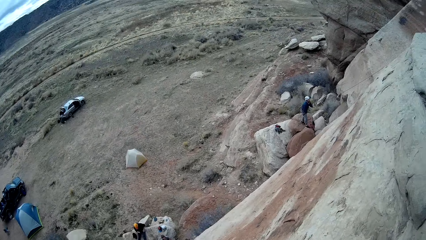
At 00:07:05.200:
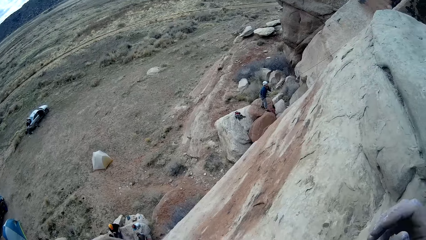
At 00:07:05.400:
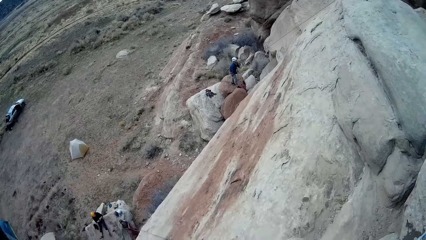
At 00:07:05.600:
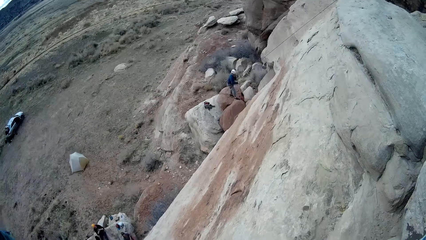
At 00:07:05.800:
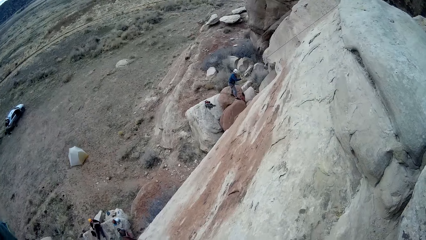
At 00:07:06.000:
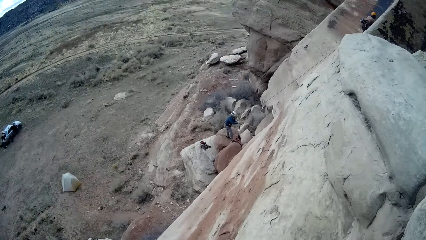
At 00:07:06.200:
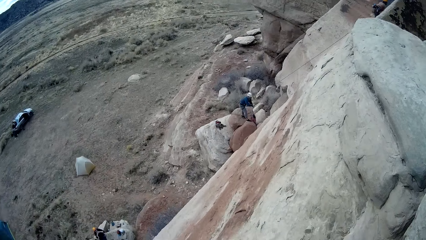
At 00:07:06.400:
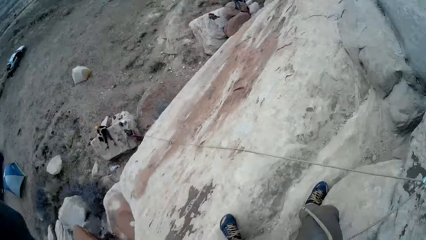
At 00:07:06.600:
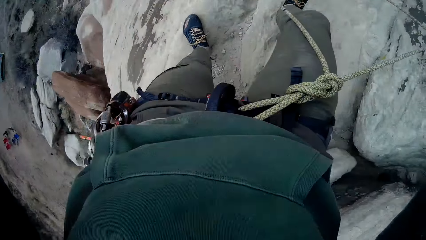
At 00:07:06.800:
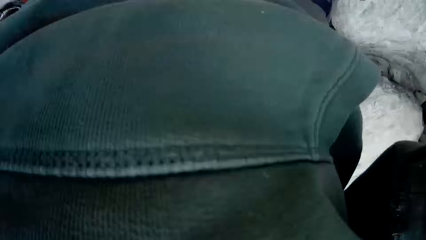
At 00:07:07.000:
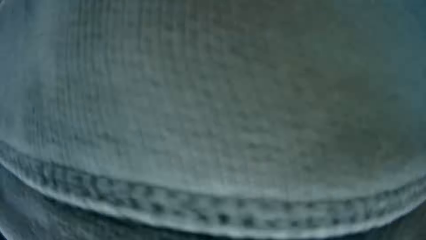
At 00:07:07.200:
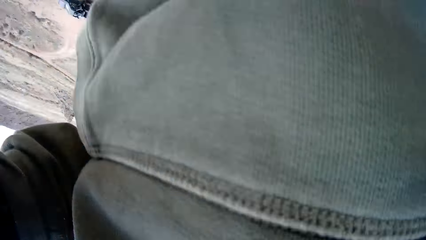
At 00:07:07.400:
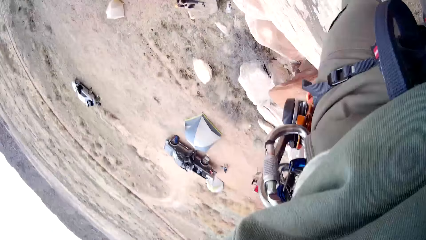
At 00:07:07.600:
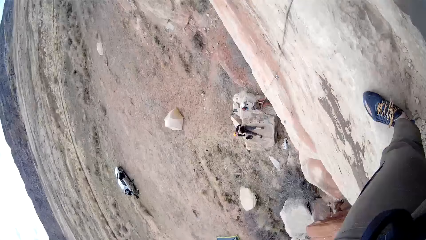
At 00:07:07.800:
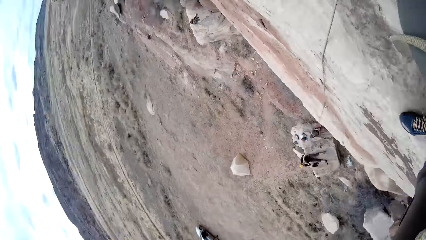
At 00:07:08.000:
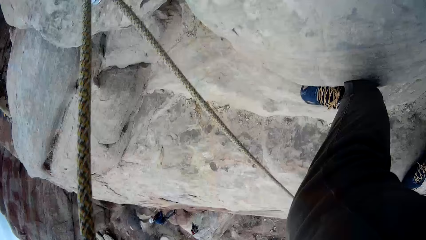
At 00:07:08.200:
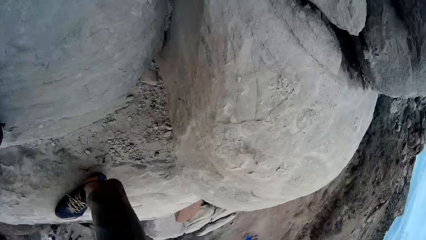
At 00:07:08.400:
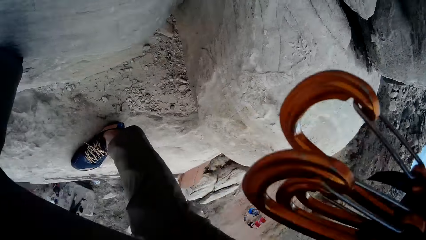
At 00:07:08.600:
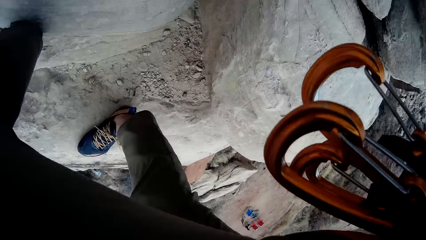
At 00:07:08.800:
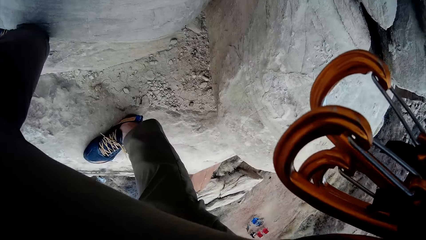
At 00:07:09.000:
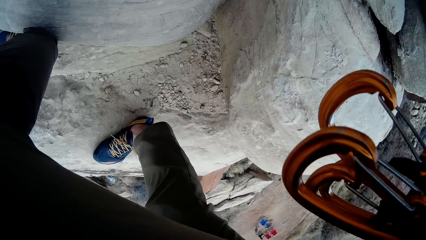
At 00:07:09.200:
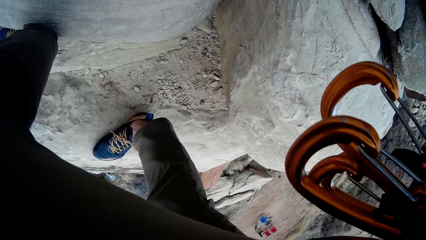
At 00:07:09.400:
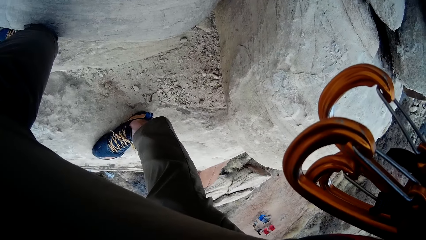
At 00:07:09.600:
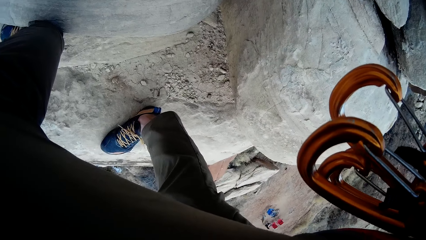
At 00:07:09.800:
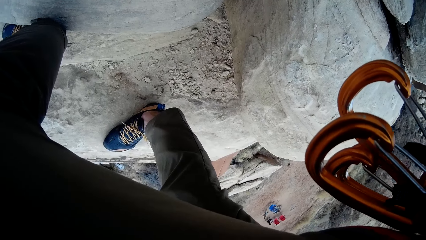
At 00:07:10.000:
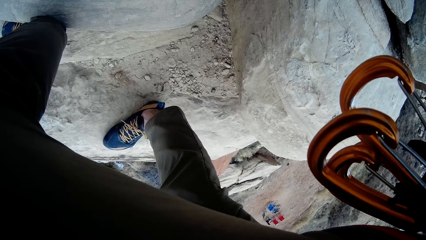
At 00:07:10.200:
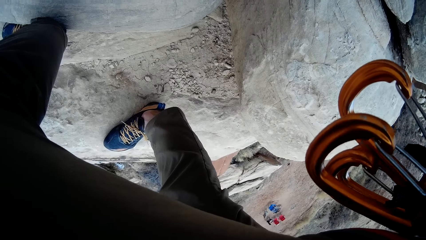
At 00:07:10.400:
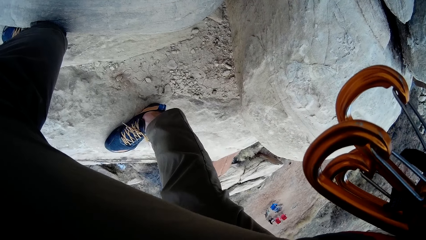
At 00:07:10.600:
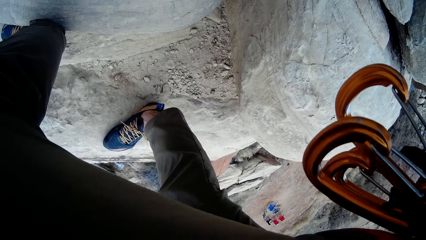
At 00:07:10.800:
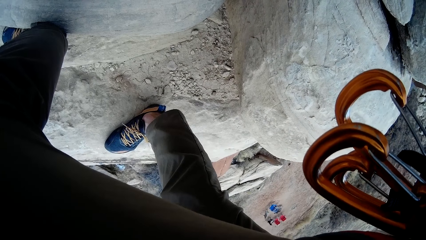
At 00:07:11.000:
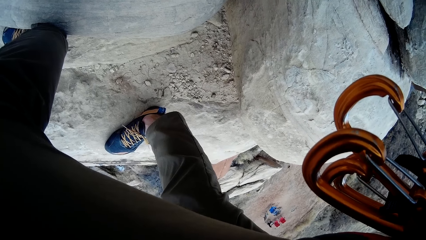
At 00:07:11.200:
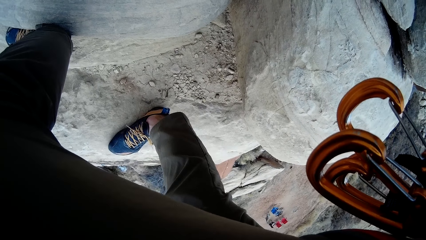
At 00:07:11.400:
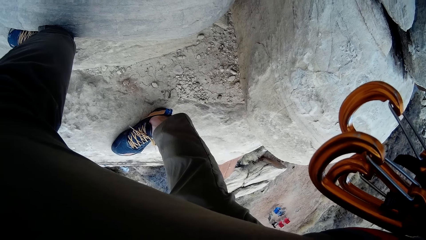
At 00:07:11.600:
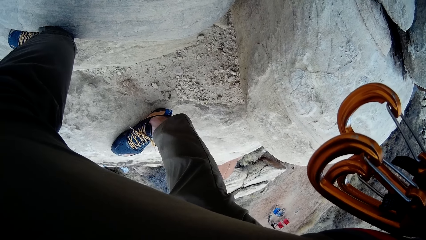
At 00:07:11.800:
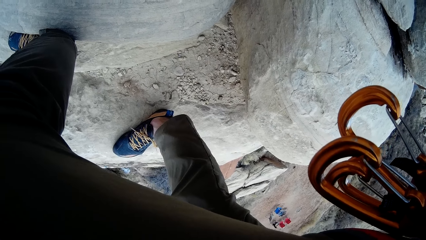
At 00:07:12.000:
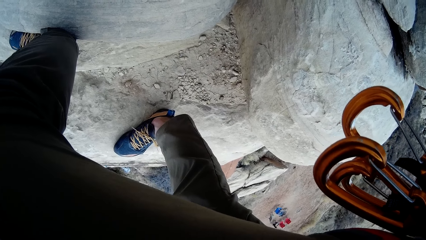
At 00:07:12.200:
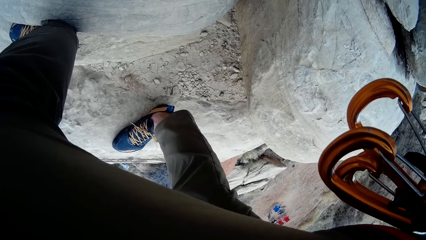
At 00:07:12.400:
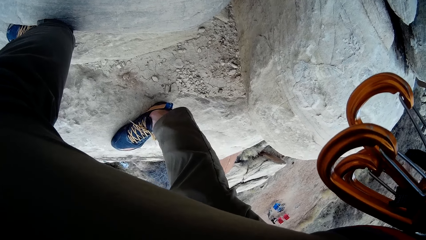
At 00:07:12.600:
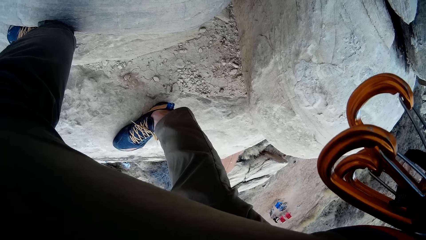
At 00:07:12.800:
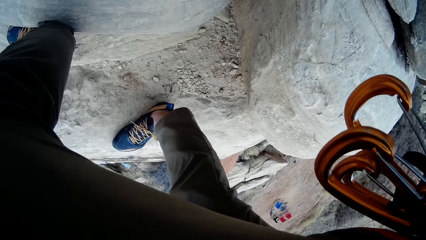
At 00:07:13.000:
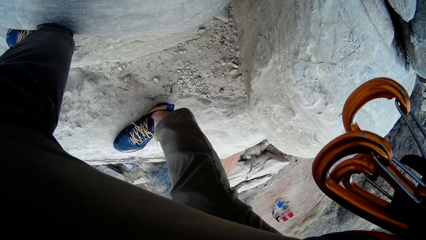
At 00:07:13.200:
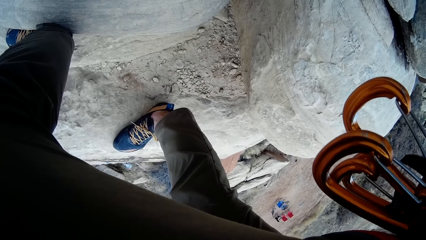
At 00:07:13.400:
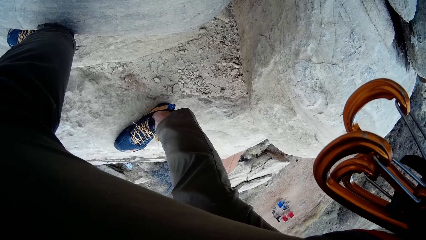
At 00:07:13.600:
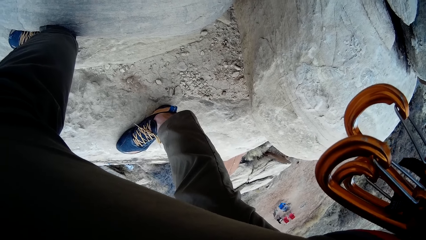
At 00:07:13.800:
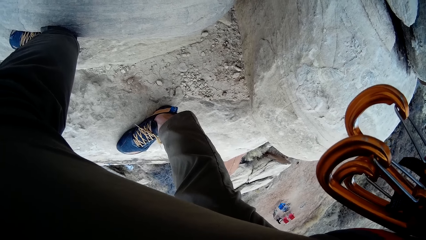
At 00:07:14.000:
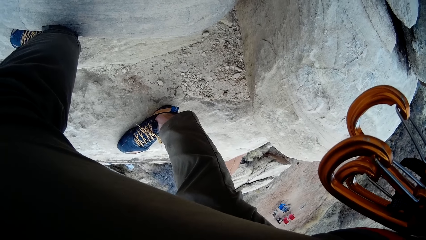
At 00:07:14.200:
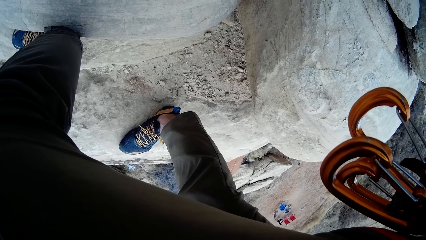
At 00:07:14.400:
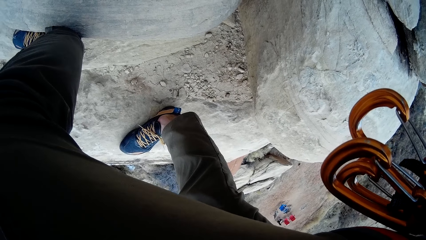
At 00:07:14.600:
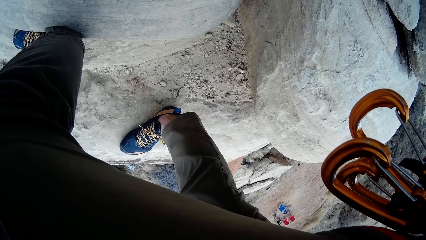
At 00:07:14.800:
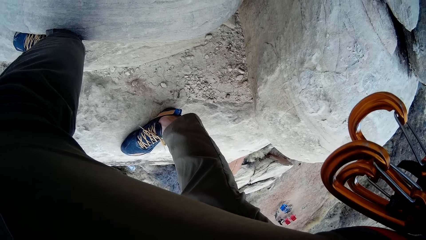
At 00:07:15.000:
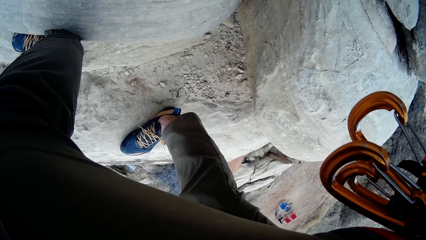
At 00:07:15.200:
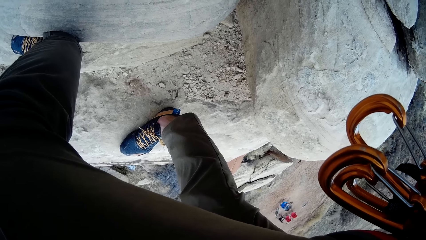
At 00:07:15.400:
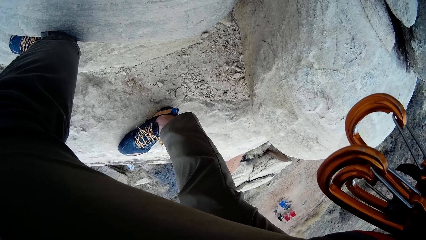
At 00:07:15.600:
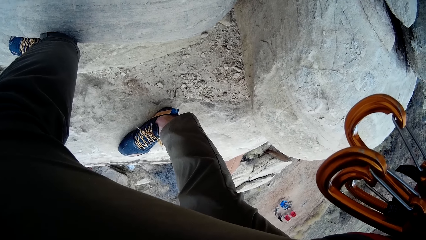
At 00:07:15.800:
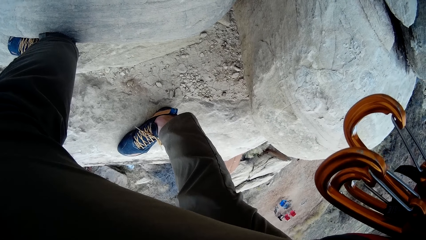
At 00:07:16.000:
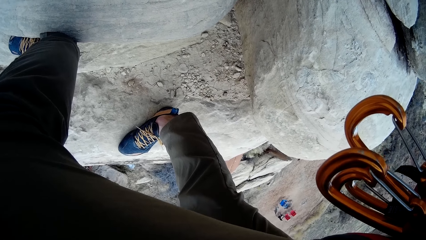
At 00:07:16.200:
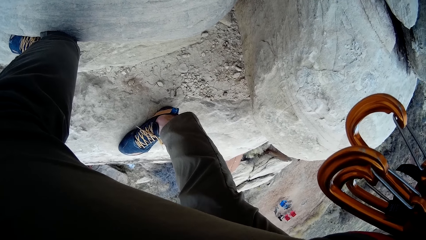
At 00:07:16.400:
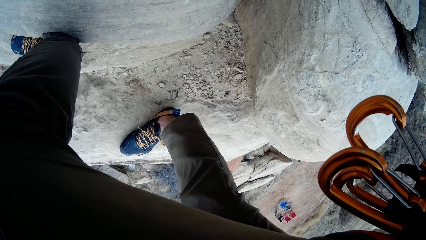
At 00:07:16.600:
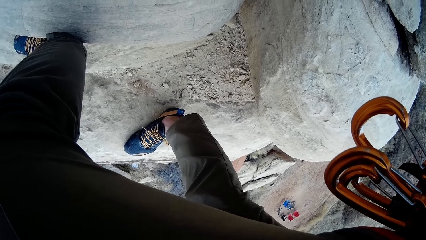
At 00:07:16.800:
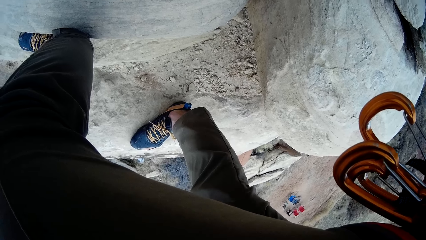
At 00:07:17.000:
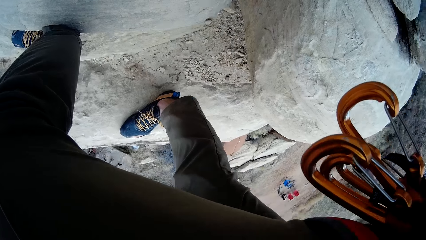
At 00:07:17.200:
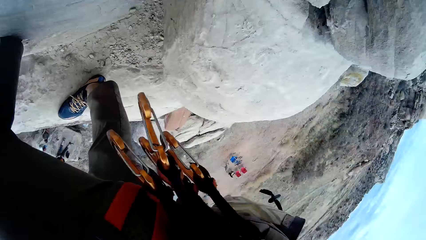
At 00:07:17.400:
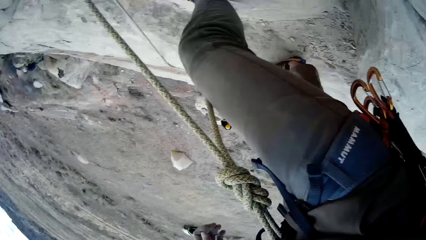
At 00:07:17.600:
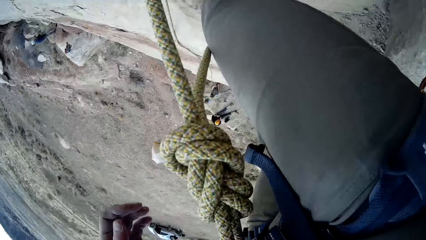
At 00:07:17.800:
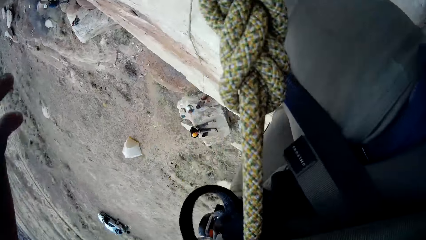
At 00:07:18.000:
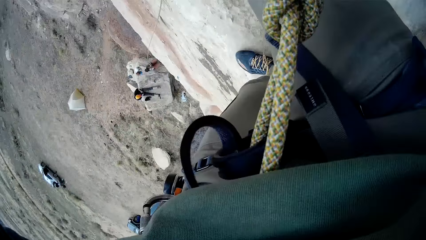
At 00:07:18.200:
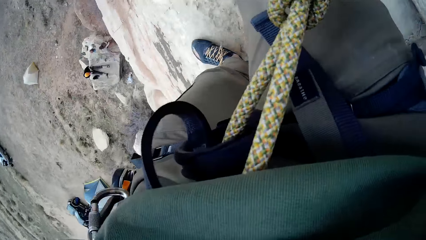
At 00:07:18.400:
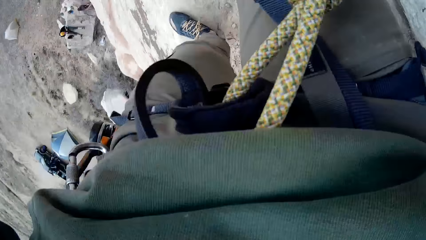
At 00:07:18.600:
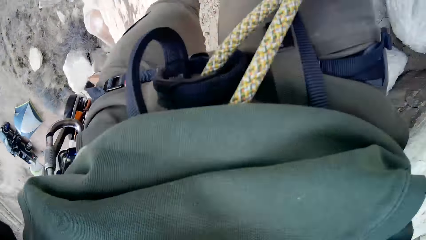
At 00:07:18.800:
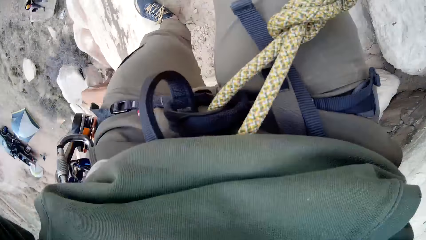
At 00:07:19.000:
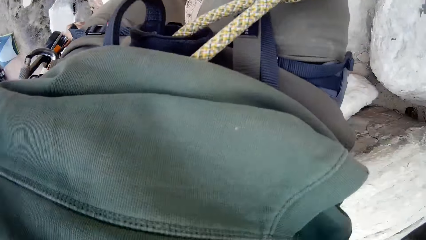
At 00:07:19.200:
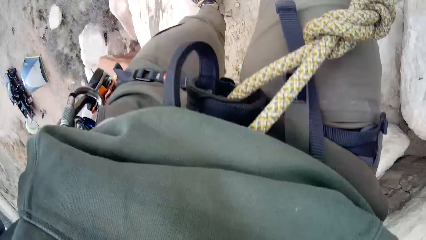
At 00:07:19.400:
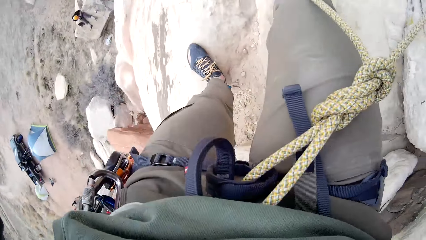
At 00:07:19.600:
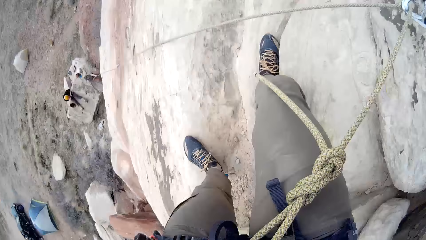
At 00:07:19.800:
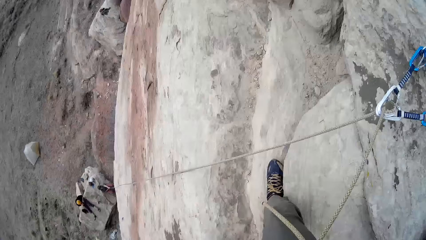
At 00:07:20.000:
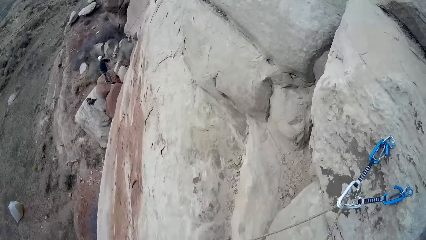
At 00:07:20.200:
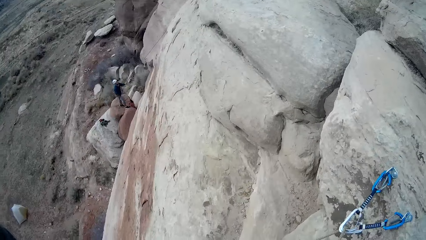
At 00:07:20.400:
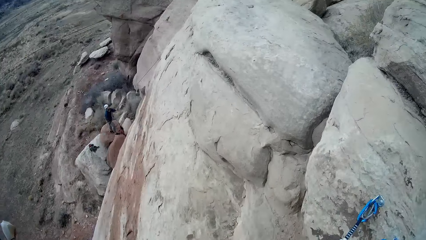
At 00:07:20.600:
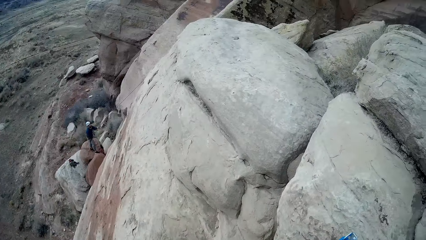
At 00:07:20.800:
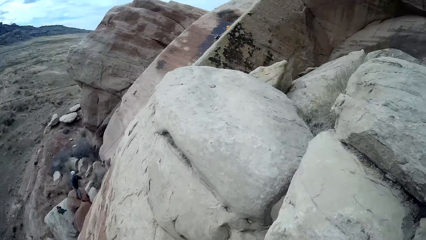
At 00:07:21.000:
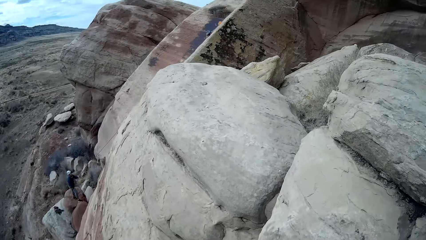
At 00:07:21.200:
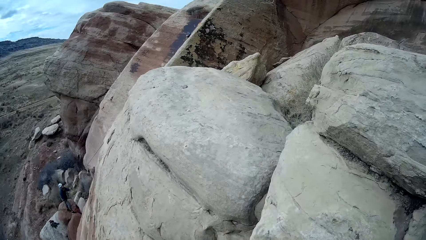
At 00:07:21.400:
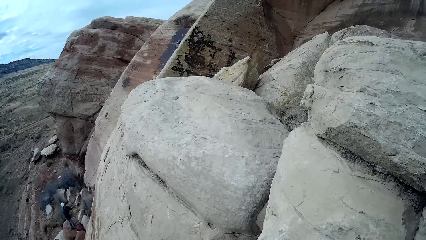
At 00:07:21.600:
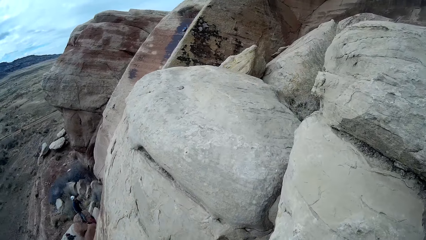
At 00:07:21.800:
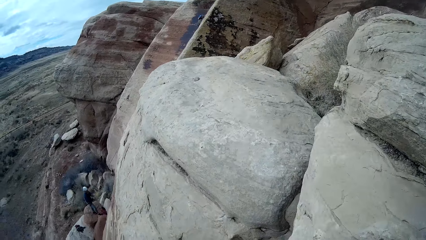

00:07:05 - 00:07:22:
The camera wearer adjusts the camera.
